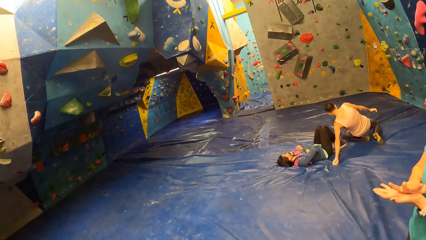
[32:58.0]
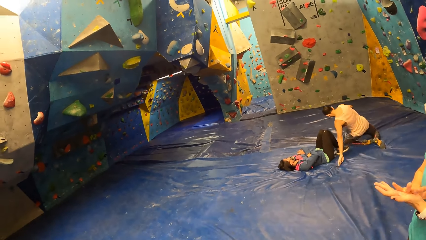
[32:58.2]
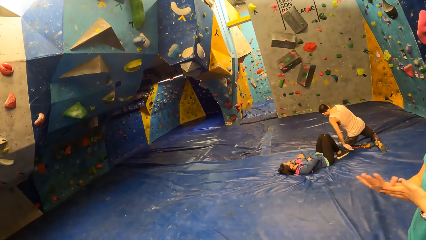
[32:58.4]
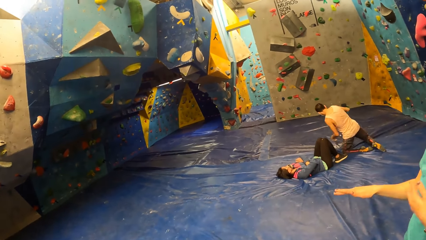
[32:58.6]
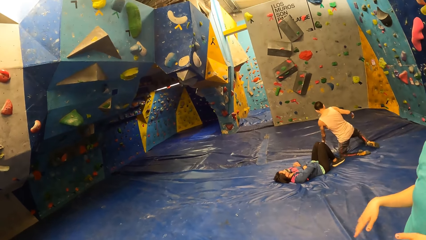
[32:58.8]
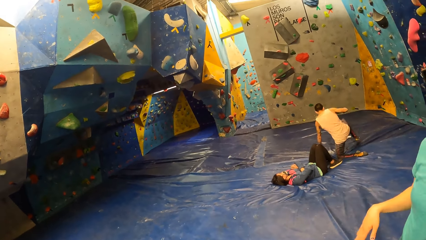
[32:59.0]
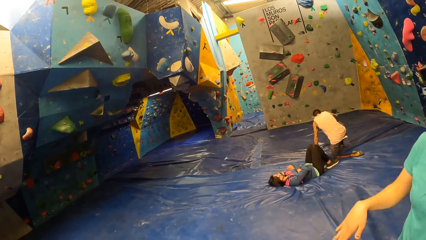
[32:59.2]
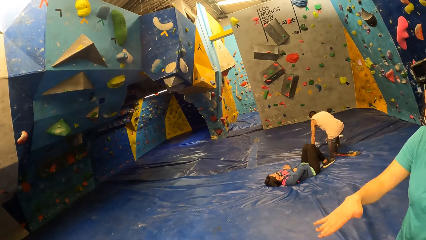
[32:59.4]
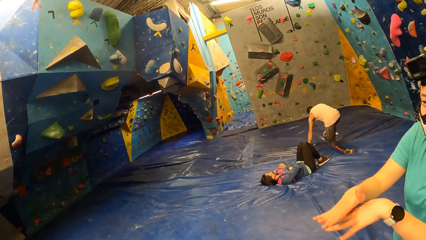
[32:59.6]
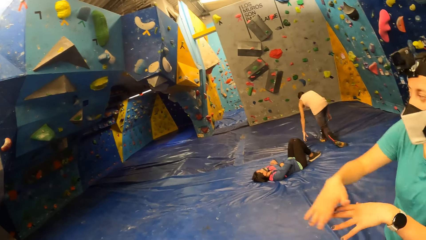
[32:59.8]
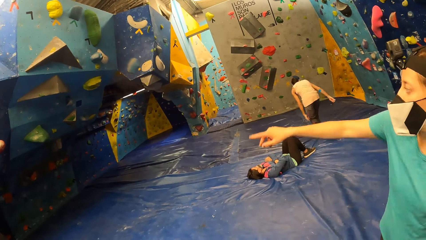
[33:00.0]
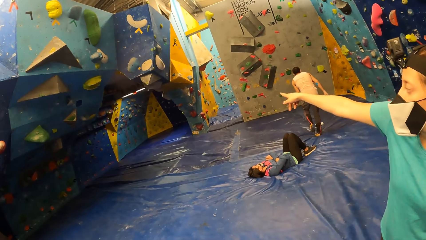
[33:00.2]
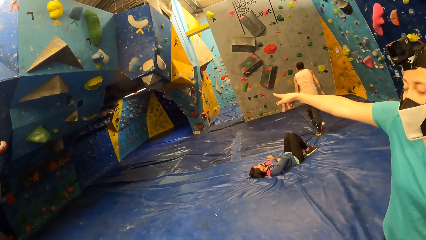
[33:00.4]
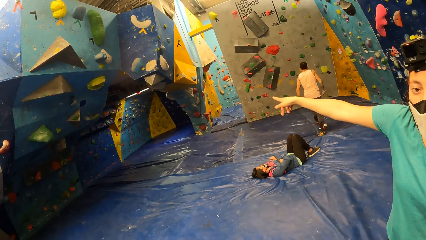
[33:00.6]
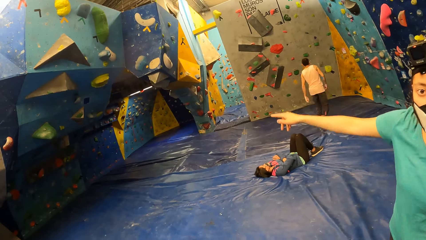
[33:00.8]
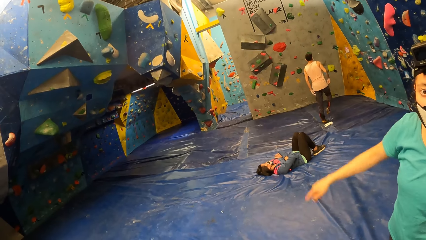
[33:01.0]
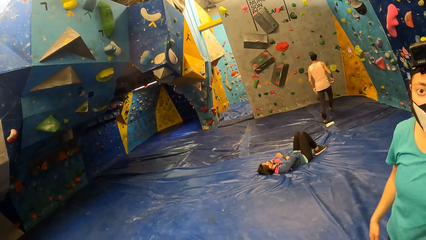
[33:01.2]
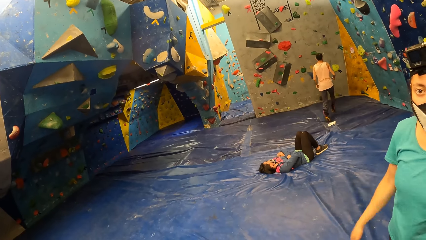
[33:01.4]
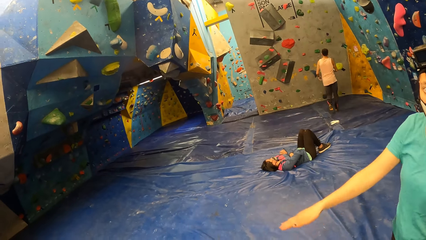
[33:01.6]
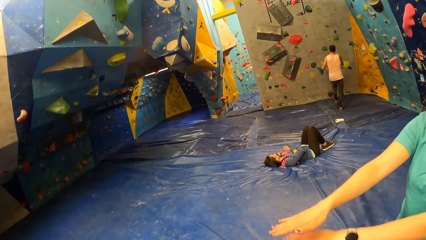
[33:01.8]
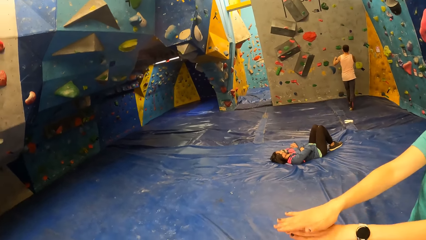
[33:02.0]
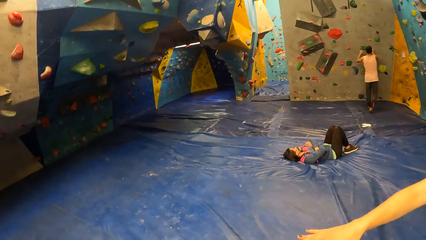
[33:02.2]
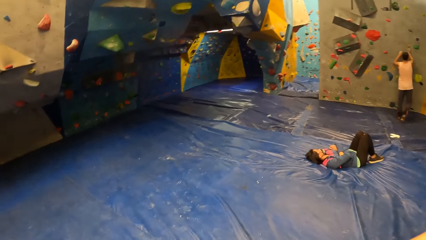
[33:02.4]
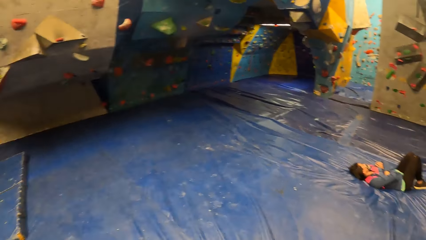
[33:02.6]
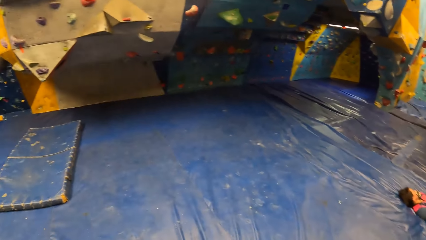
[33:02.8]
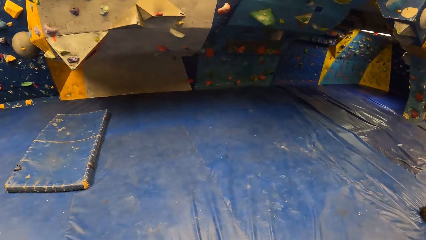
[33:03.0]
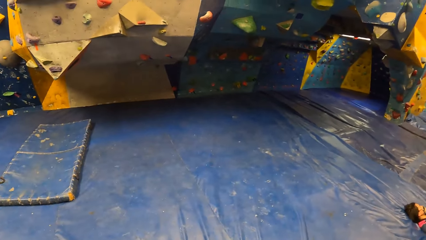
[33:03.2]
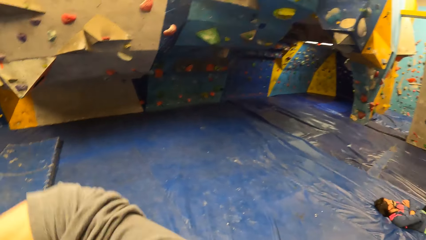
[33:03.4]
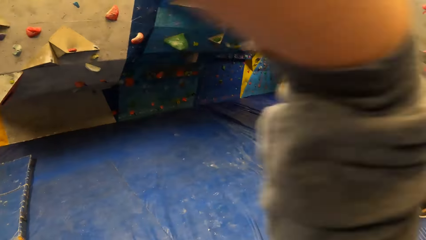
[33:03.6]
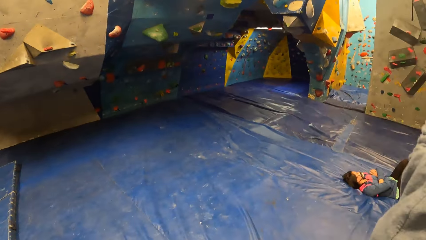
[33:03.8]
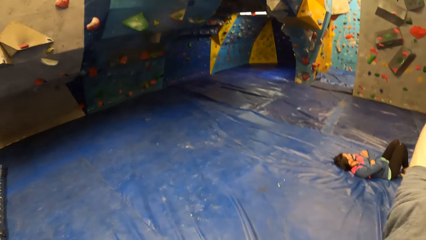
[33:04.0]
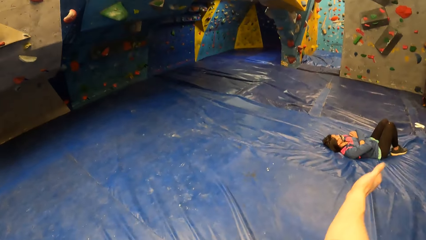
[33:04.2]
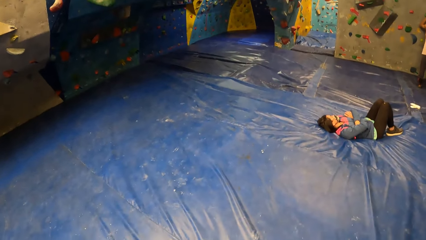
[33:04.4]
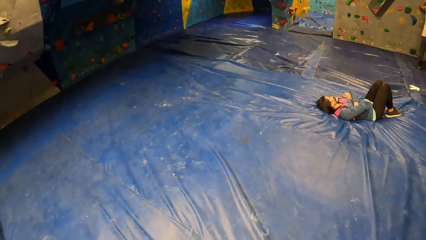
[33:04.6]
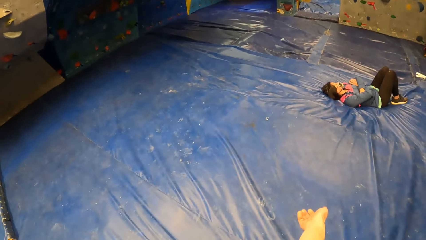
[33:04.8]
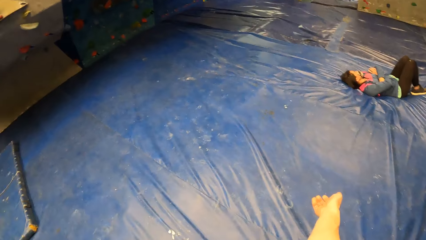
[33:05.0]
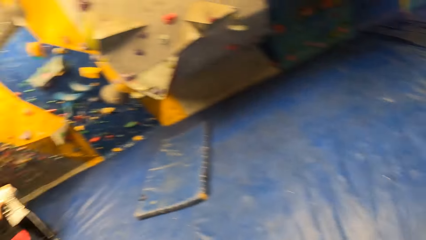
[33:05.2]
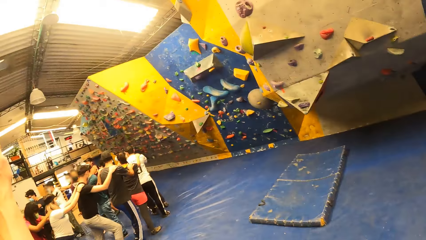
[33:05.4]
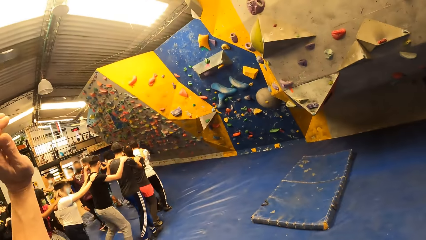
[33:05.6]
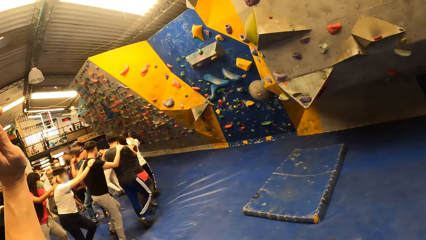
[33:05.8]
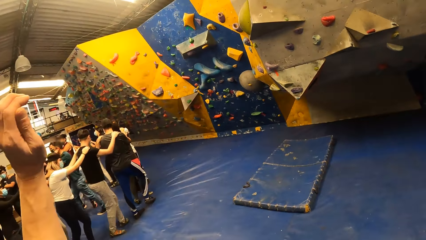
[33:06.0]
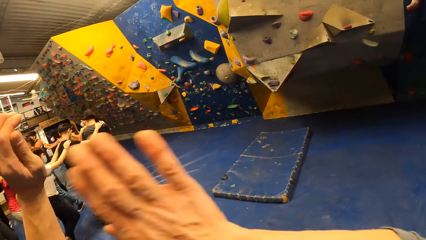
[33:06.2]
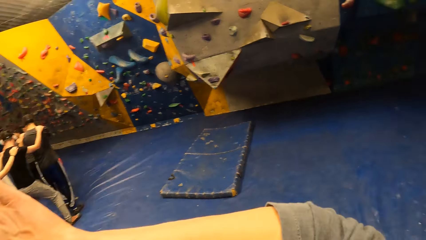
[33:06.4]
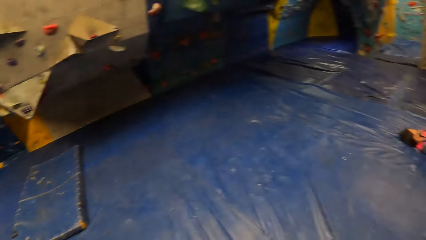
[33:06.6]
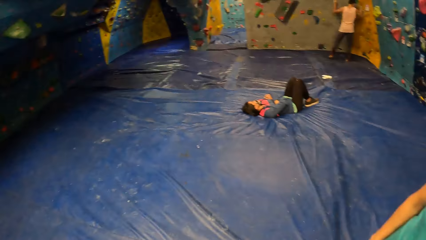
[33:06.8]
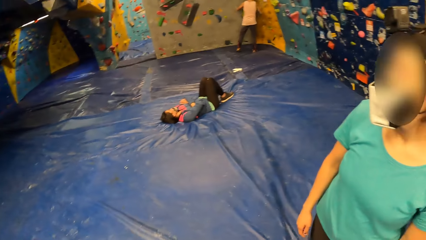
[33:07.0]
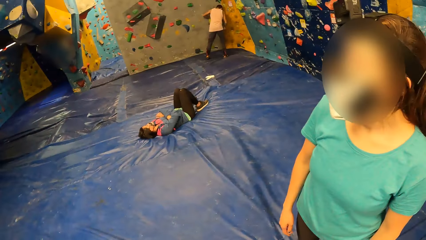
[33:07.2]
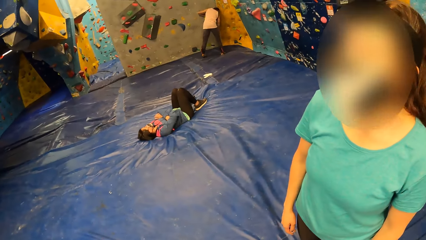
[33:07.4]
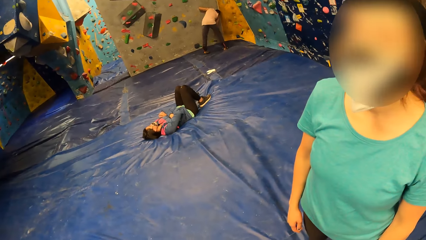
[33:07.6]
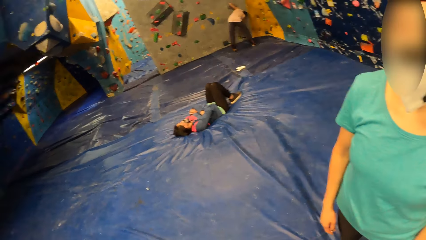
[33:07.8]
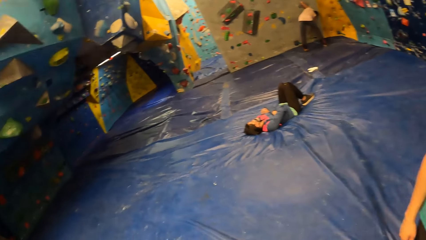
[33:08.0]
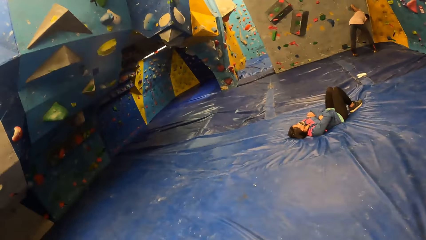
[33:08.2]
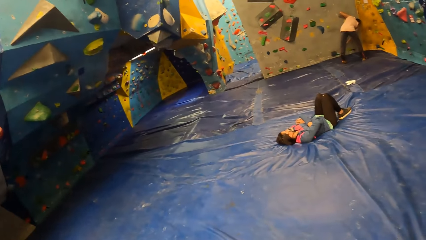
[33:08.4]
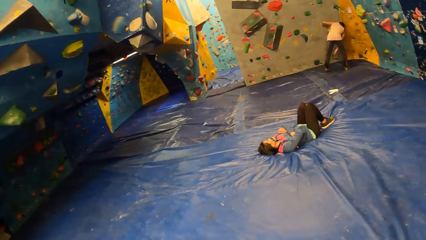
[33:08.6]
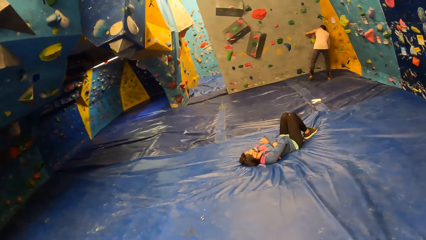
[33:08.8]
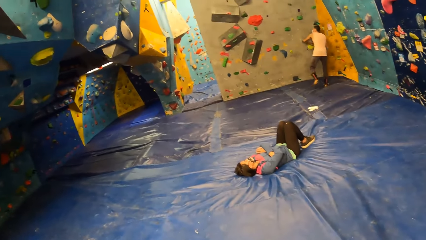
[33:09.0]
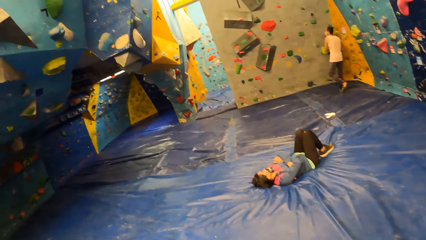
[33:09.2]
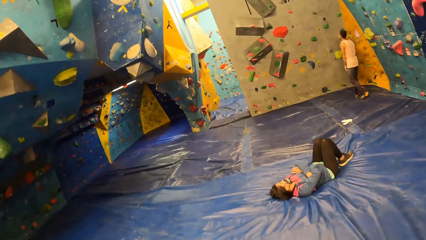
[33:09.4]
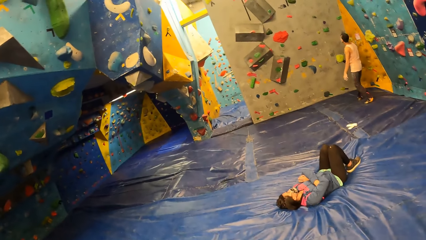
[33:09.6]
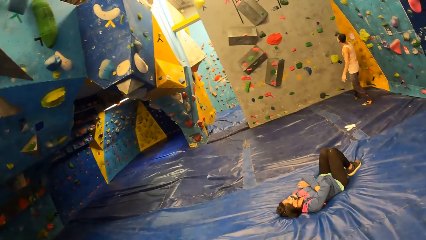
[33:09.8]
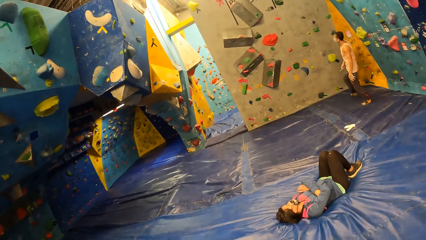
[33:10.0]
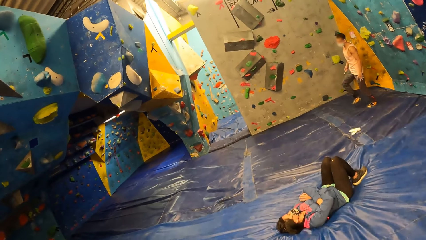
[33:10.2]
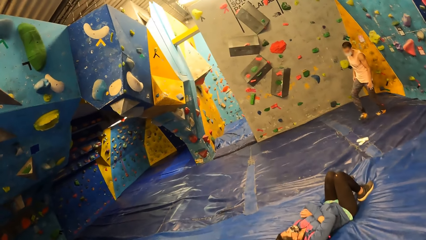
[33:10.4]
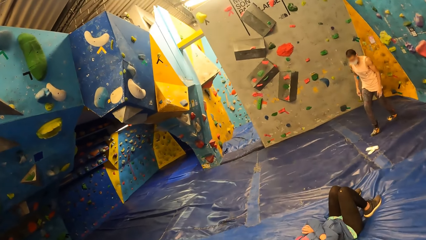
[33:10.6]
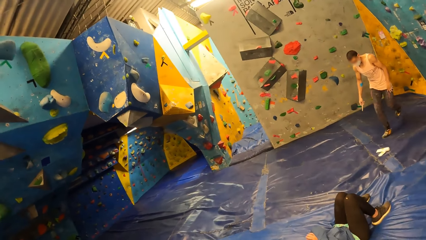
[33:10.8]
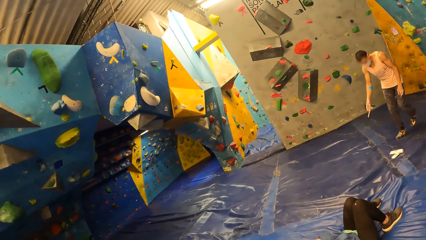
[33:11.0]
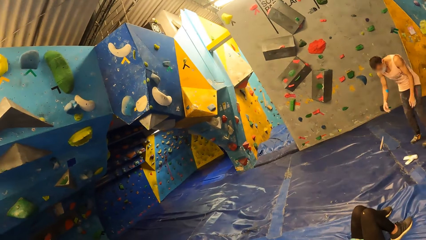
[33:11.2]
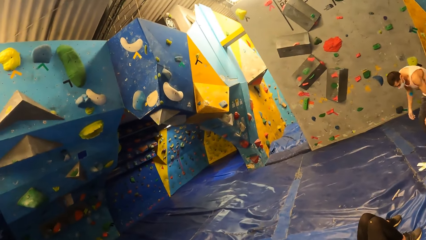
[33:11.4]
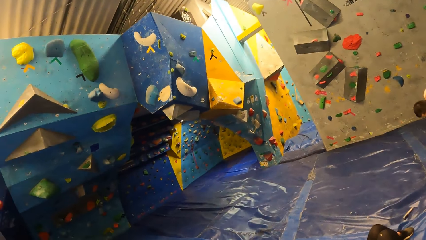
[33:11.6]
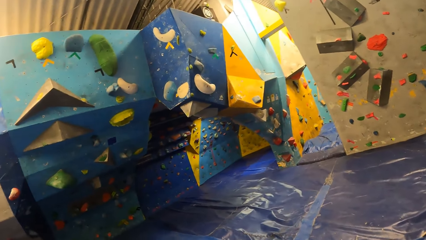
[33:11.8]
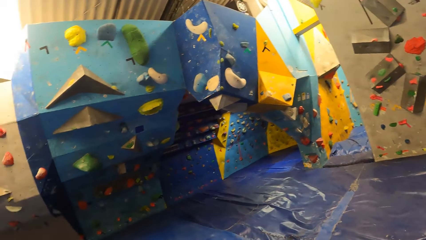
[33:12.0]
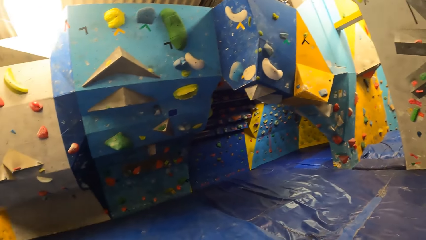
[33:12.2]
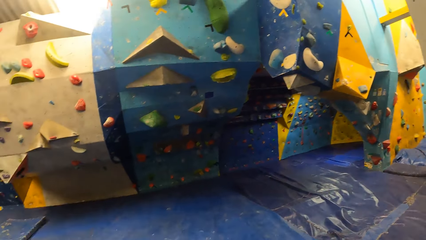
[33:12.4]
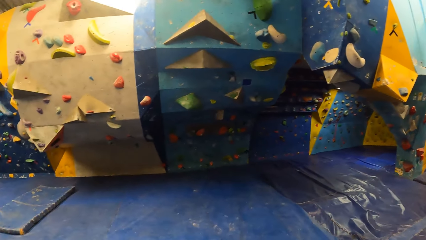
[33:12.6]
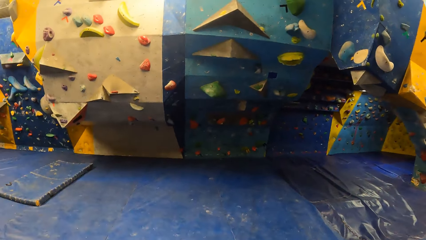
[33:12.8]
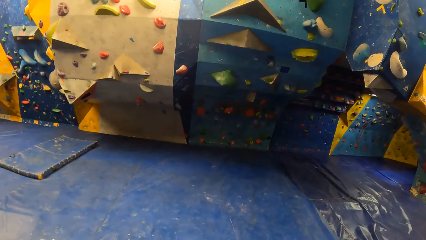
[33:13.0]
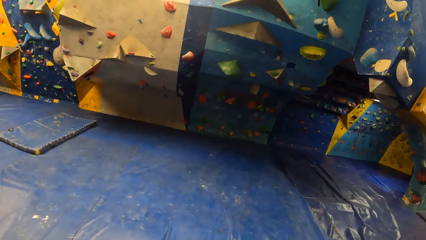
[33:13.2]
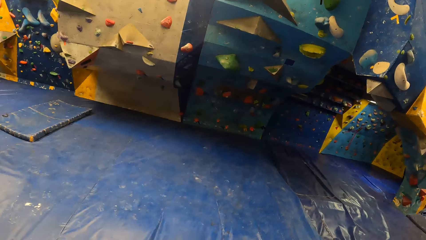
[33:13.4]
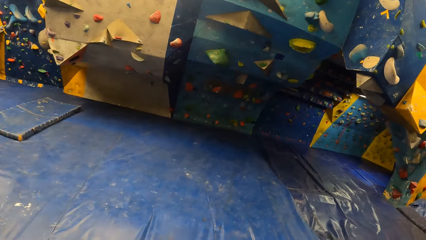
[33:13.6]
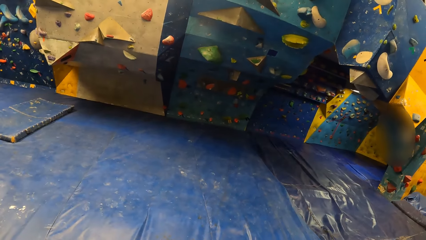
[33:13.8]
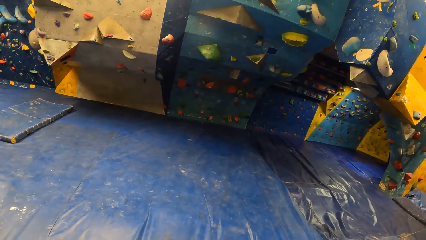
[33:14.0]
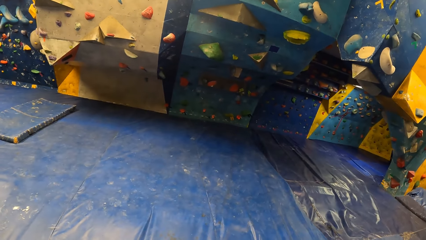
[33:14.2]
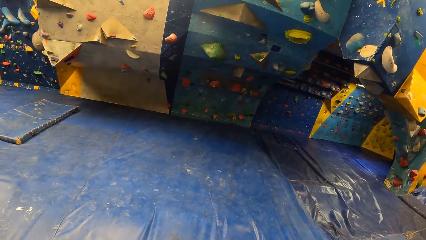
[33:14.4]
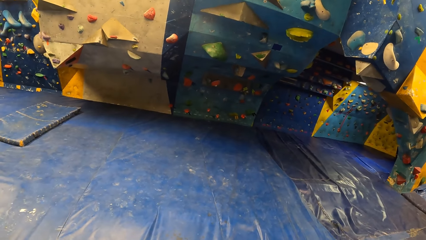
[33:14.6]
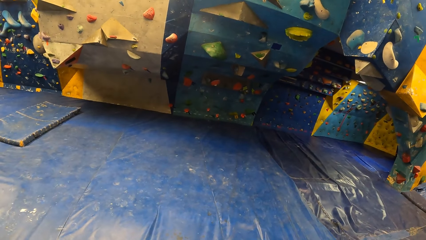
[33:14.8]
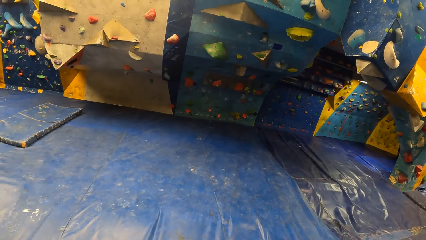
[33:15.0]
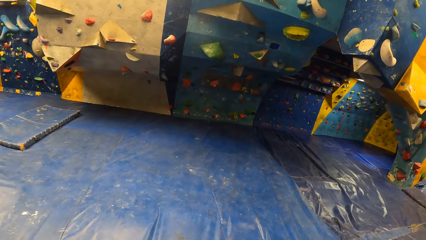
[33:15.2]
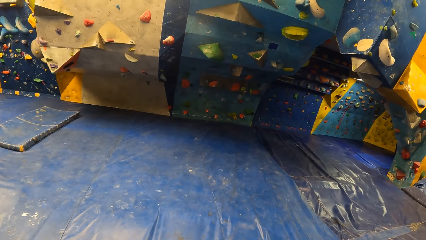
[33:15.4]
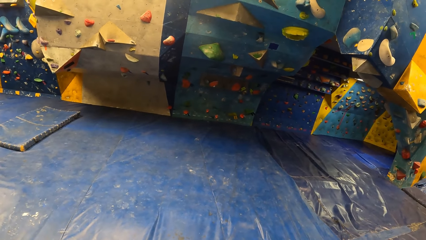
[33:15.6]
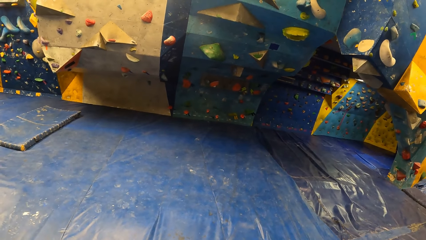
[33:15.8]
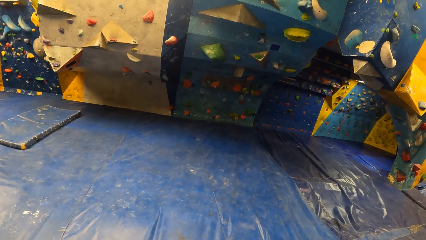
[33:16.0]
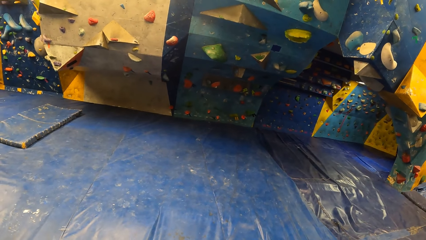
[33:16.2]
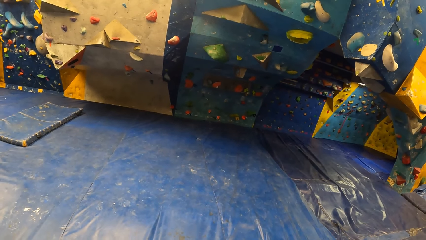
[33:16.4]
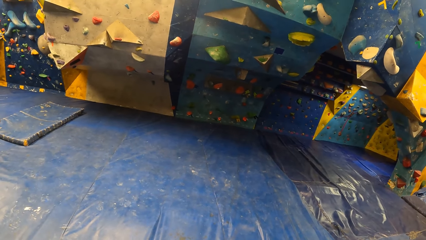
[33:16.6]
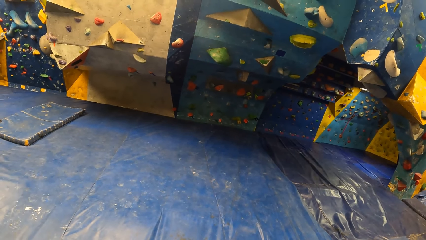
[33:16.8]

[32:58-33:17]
A woman points her finger on the wall and moves back her hand. The camera wearer moves his hand. He looks around.
